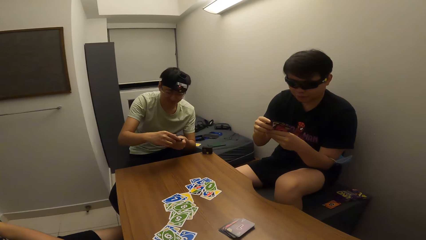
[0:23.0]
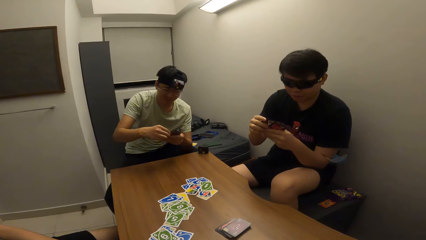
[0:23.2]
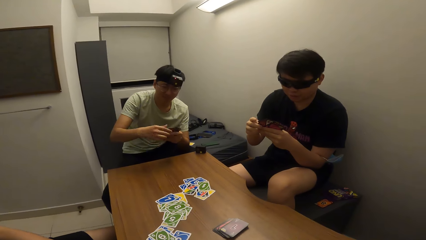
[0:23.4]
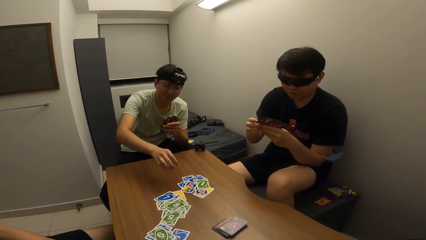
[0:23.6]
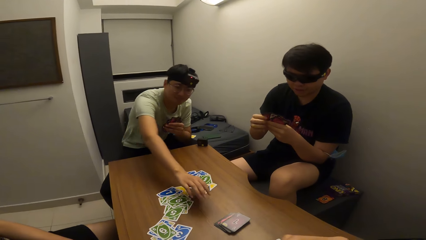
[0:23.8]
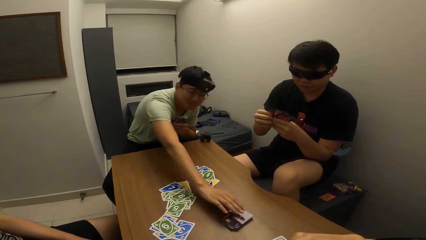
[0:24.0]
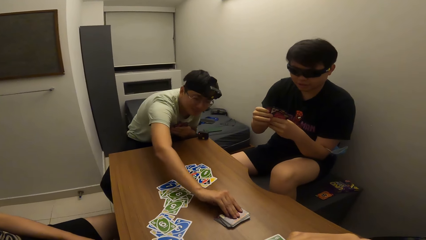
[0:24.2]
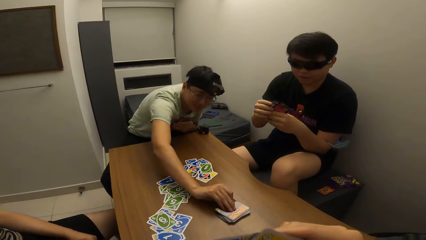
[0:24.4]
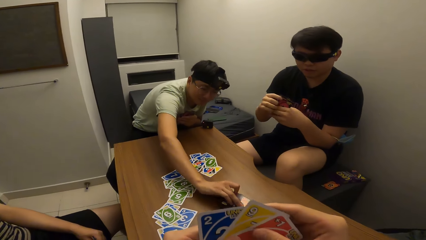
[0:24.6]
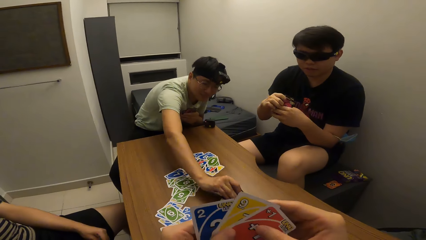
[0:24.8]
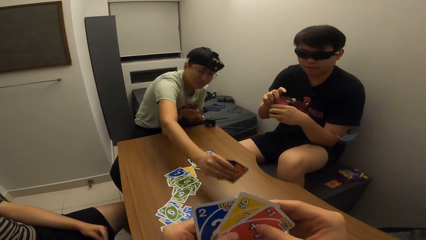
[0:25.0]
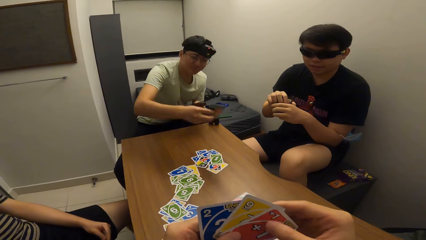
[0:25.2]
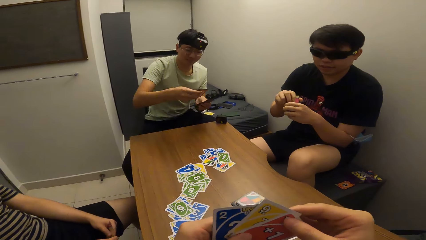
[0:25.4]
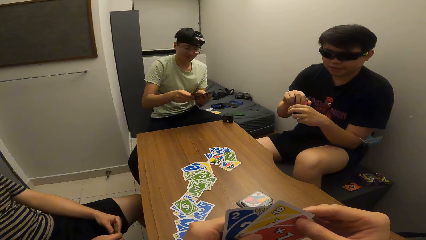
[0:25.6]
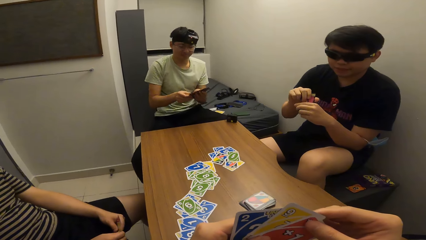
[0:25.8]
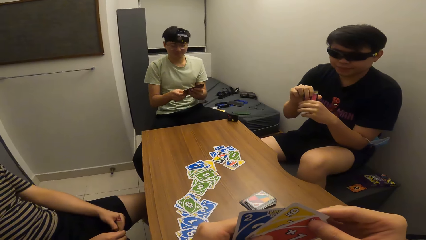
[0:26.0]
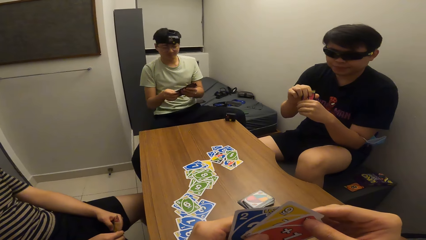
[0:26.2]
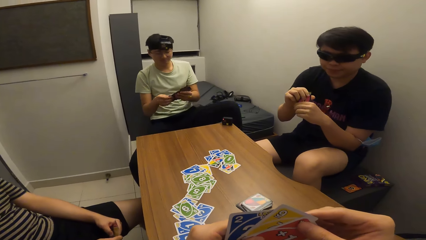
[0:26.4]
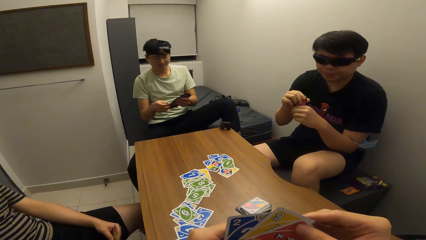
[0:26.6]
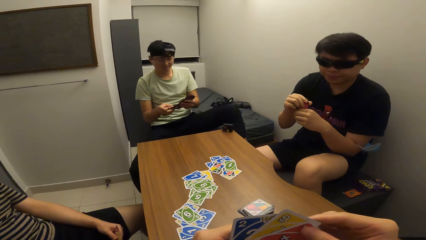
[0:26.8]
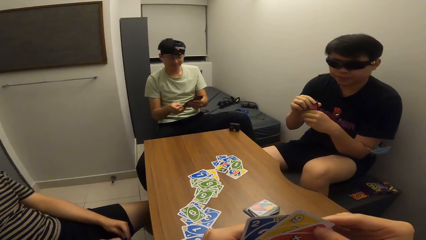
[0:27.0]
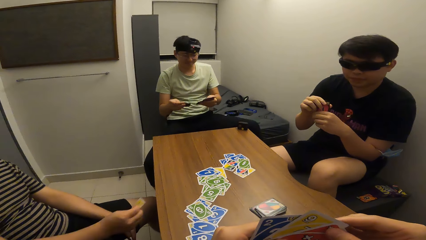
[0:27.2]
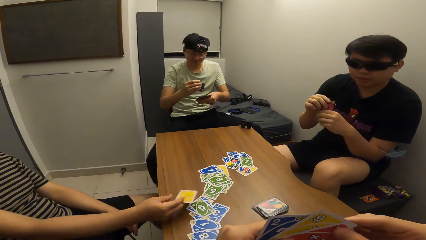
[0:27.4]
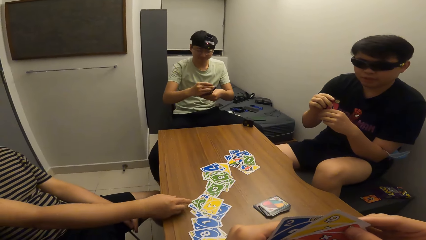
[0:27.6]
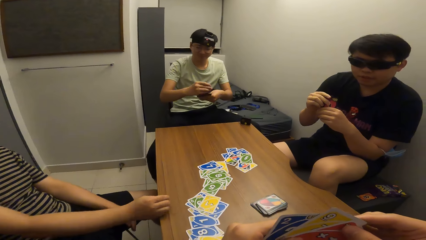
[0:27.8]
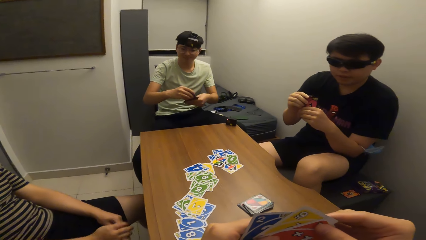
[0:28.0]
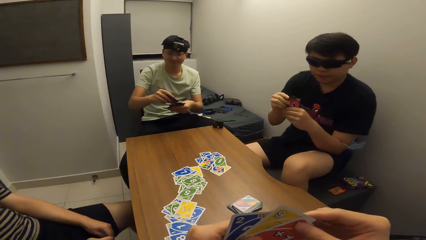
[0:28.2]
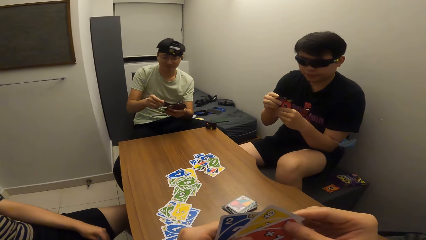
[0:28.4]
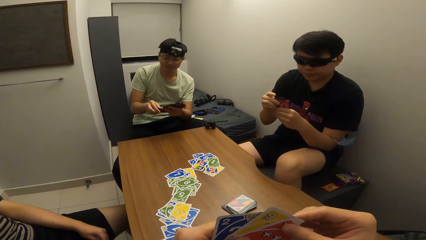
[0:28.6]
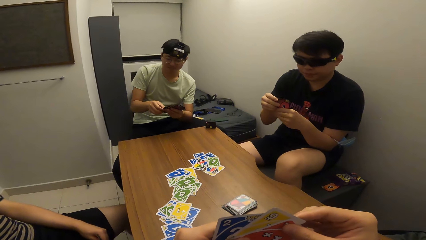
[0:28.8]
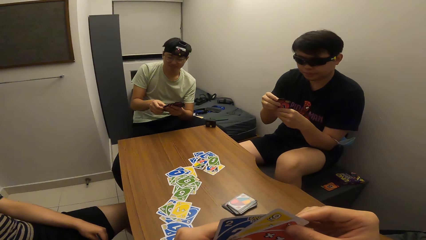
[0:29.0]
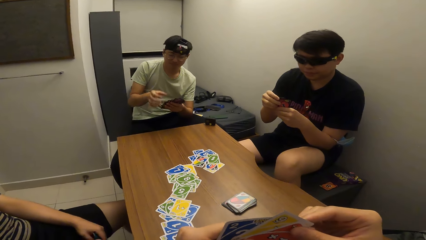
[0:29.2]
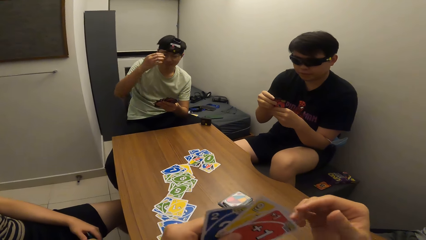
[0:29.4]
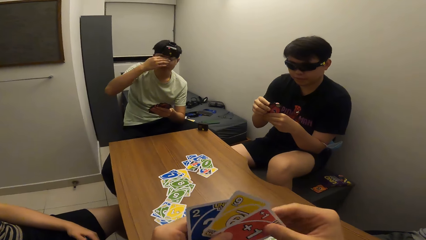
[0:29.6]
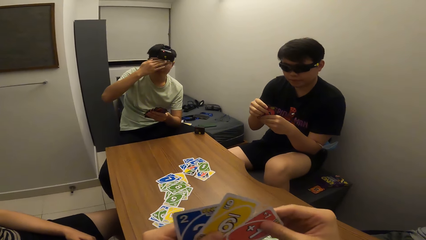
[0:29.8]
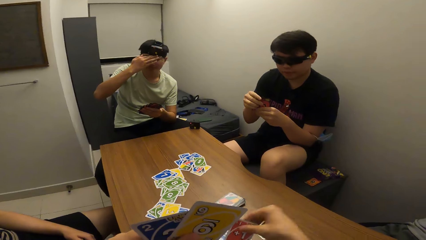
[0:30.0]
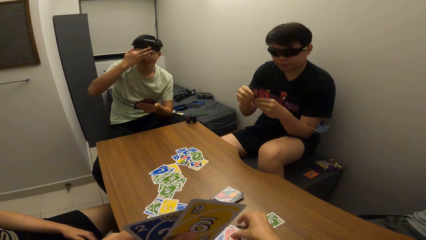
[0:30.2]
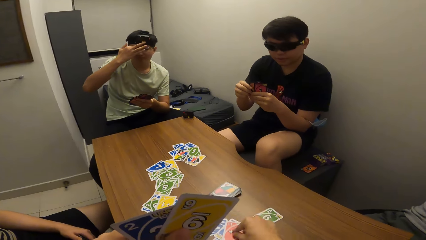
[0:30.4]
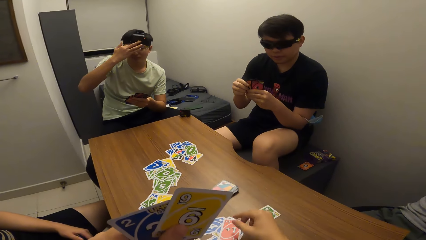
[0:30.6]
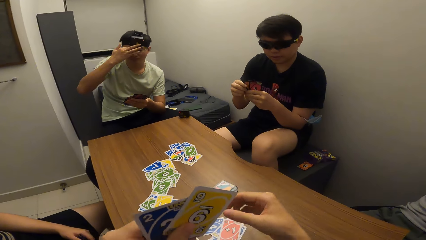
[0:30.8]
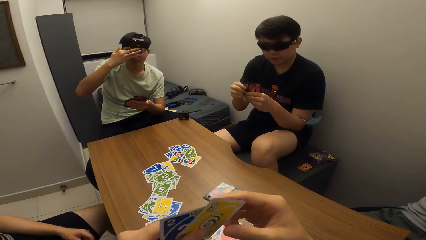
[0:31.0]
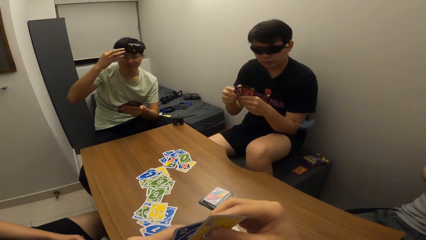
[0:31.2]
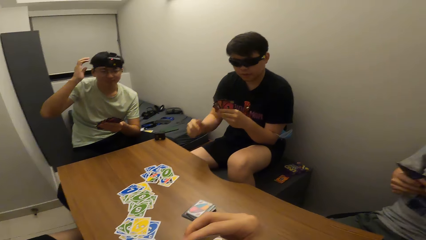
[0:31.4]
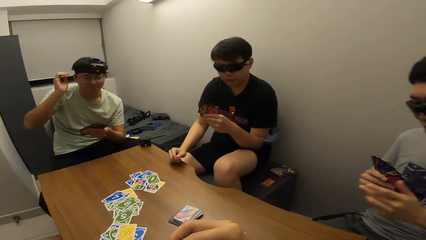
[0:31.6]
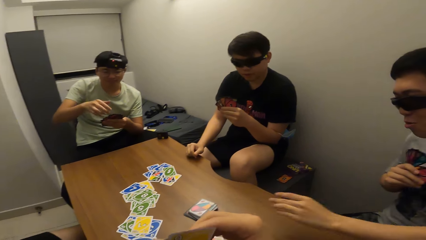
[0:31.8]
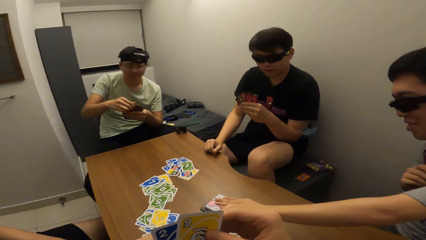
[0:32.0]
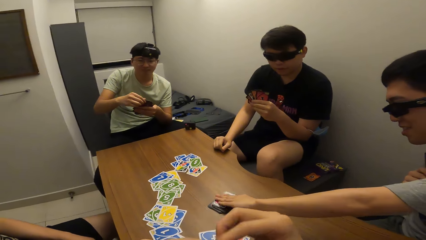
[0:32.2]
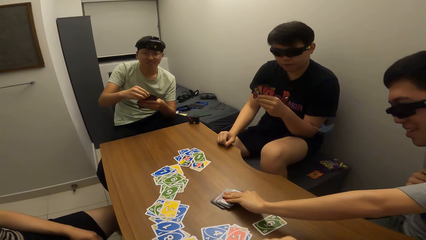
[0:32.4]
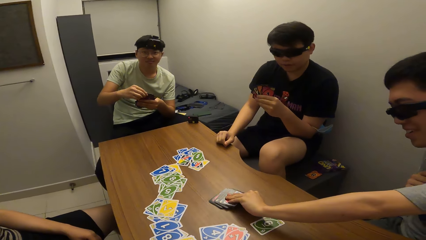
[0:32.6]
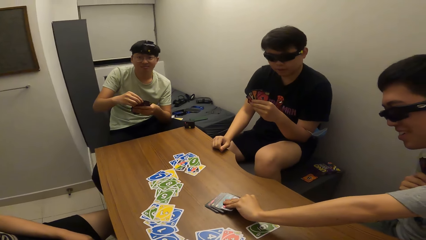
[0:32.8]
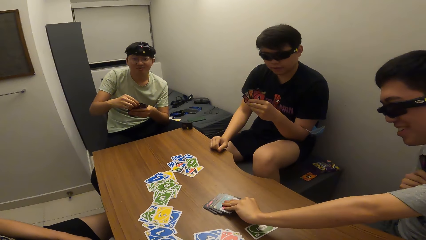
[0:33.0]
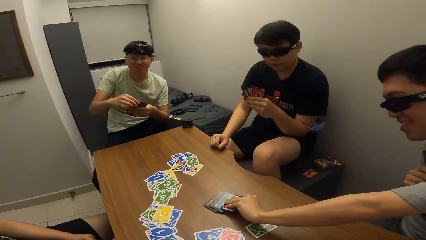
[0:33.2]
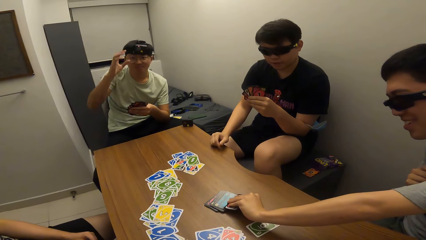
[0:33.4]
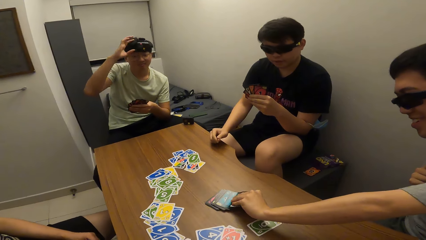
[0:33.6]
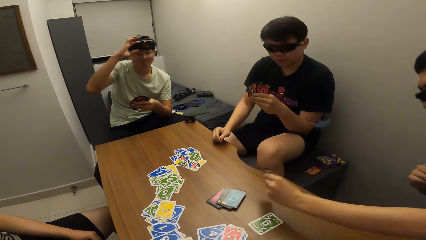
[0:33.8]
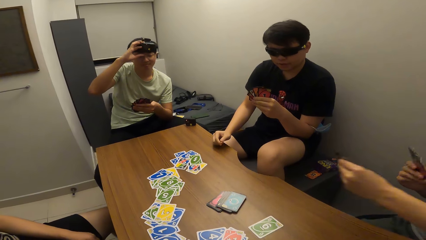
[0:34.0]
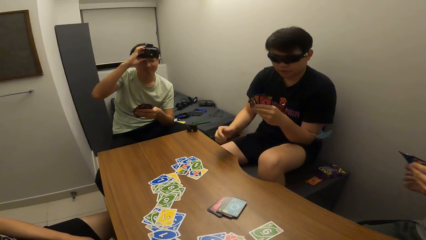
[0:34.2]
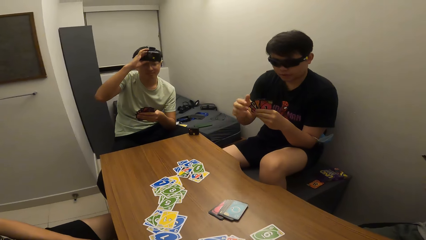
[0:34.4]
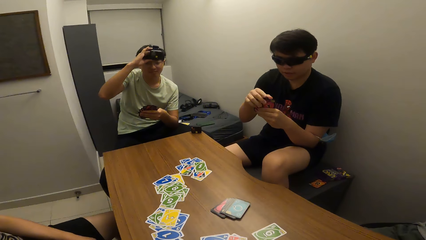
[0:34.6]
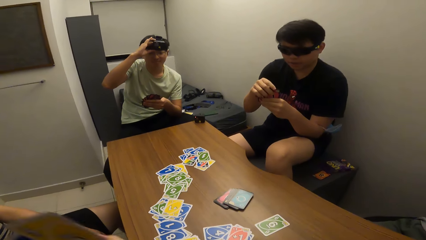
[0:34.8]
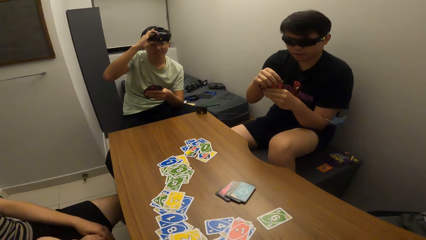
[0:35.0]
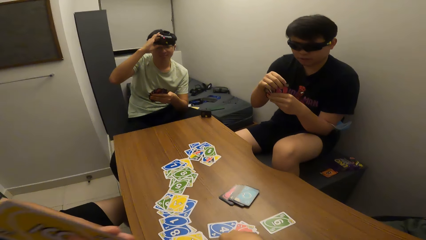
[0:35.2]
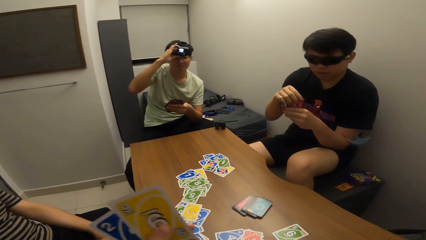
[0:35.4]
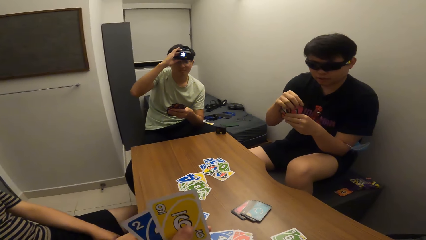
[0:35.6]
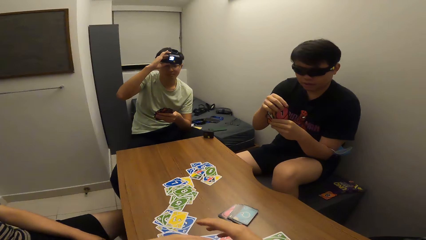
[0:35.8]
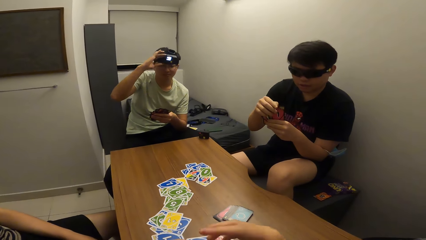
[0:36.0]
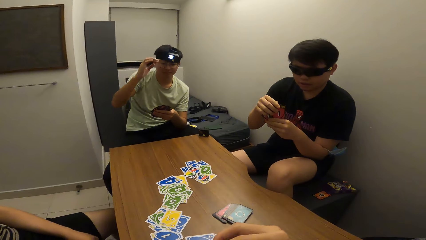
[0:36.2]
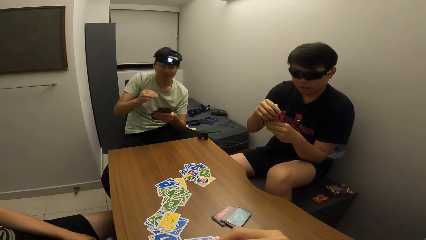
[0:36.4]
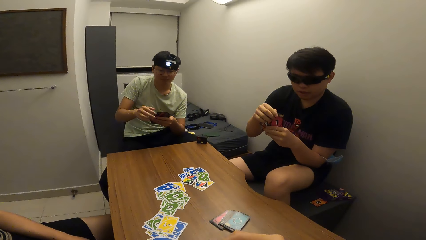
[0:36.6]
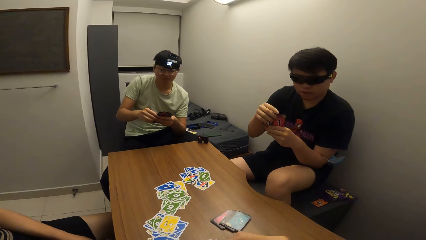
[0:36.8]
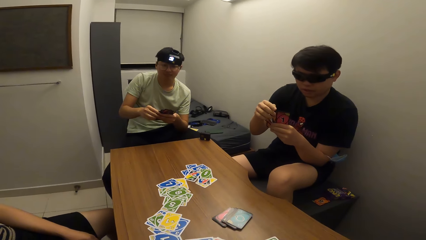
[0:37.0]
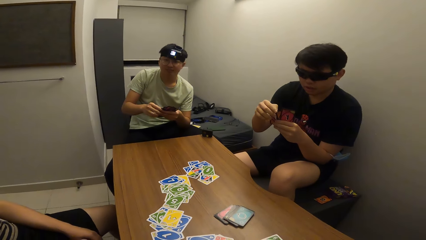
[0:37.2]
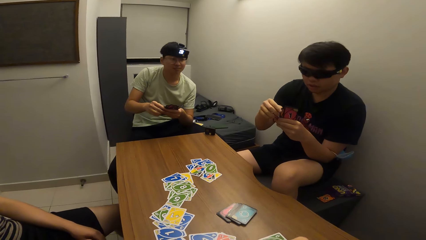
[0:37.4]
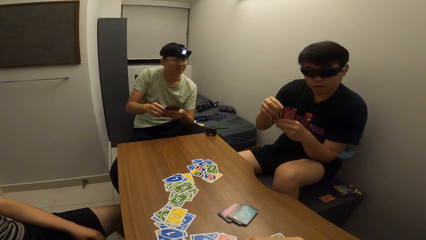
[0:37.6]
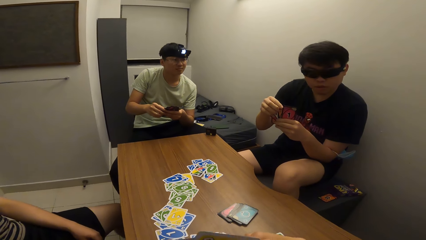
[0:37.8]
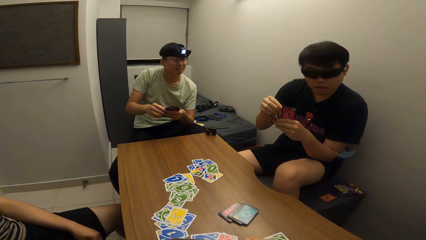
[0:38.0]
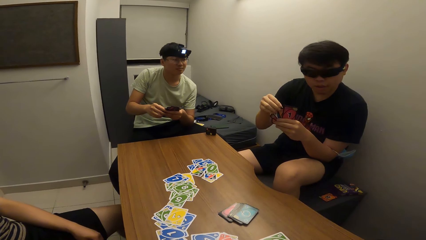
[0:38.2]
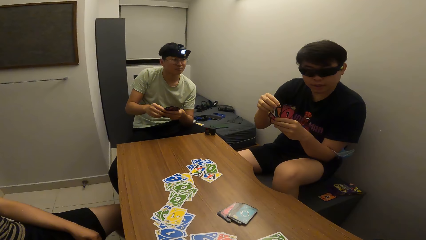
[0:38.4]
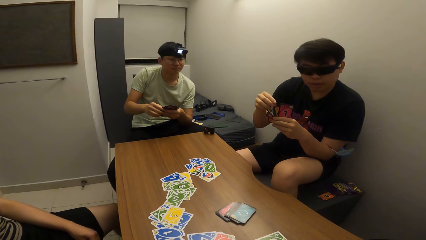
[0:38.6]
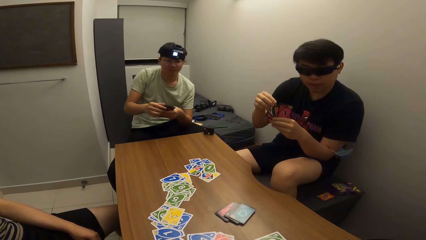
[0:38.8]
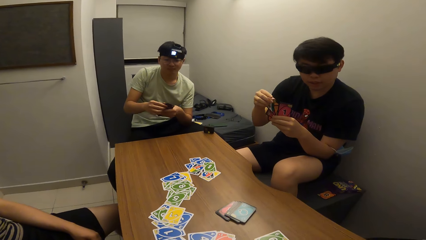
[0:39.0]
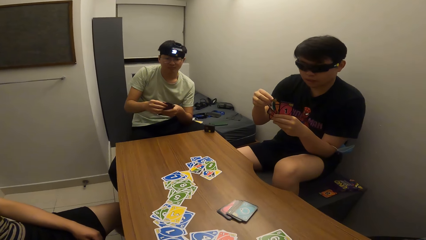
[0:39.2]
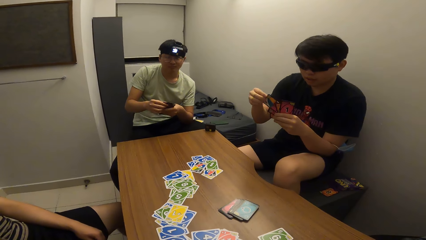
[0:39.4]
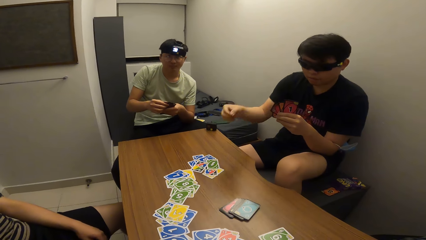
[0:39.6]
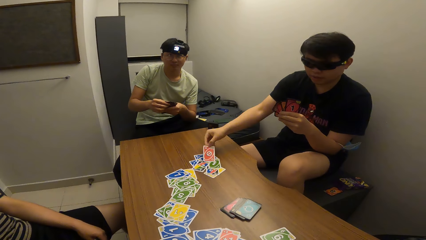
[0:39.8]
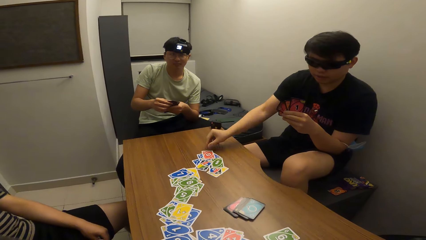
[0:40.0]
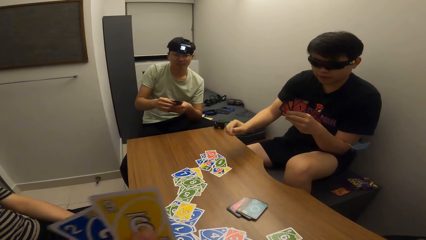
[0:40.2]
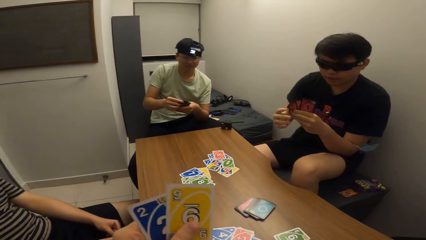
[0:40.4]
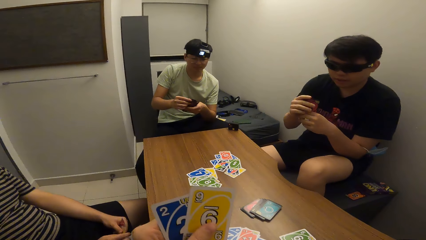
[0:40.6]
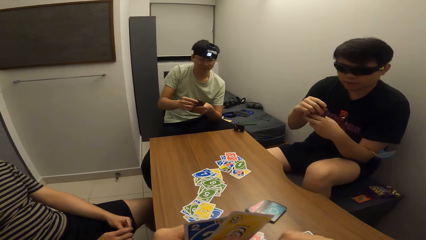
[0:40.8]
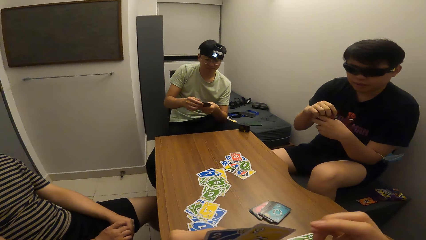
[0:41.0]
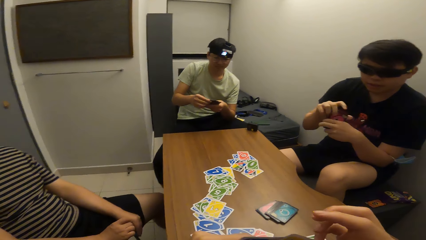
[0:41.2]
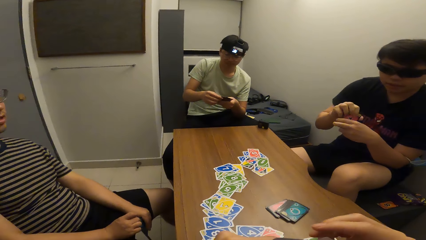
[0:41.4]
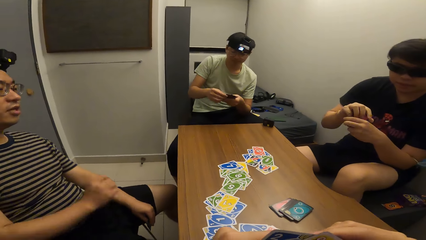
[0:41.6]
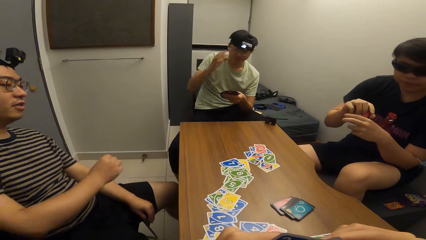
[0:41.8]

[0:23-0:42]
A man picks cards on the table with his right hand. Another man drops a card on the table with his right hand. The first man adjusts his camera with his right hand. The camera wearer drops a card on the table with his right hand. A third man picks cards from the table with his left hand. The first man adjusts his camera with his right hand. The camera wearer converses with a fourth man. The fourth man drops a card on the table with his right hand.
